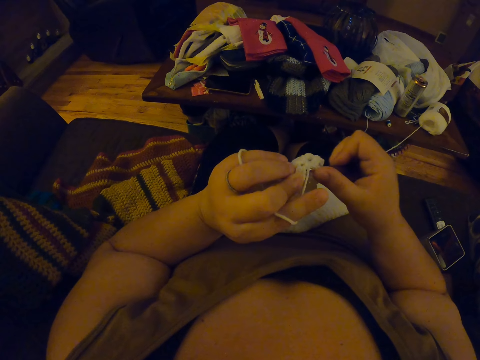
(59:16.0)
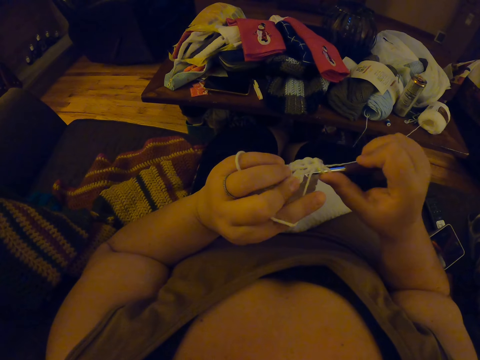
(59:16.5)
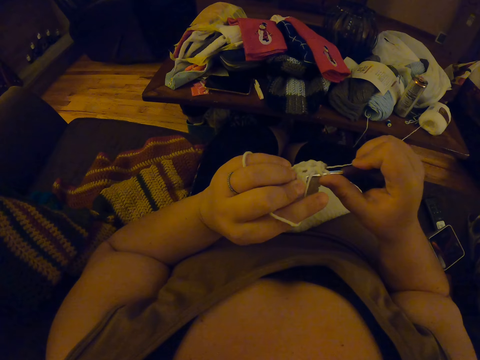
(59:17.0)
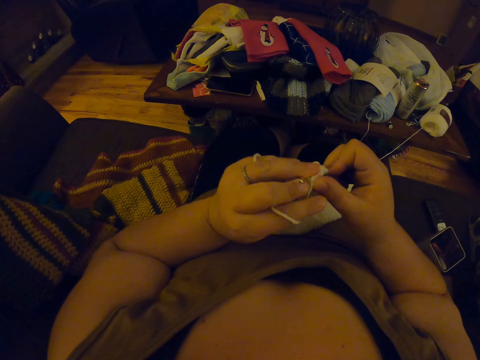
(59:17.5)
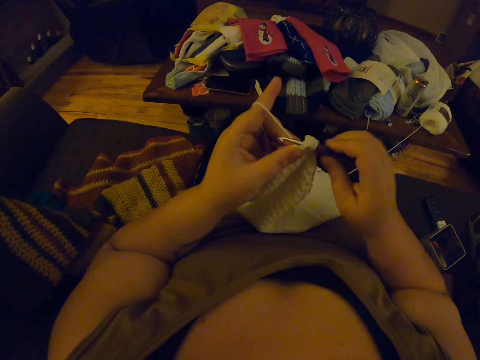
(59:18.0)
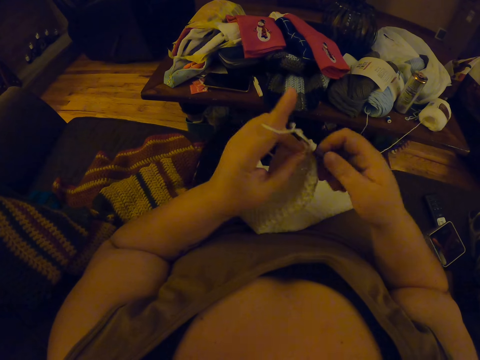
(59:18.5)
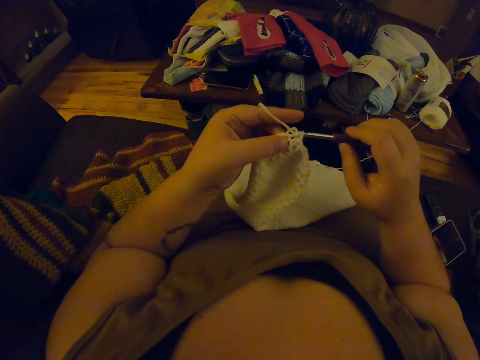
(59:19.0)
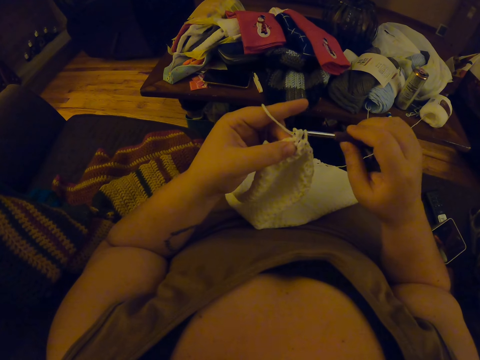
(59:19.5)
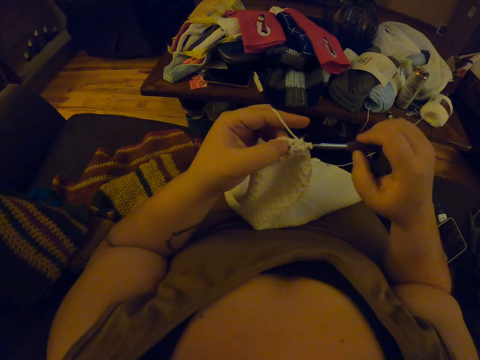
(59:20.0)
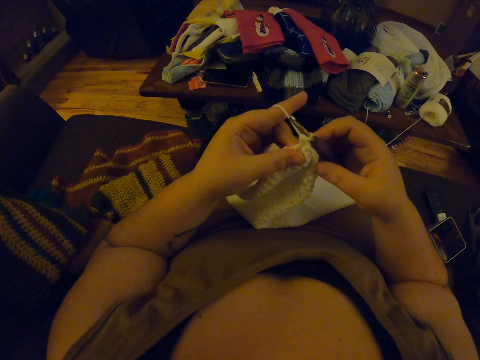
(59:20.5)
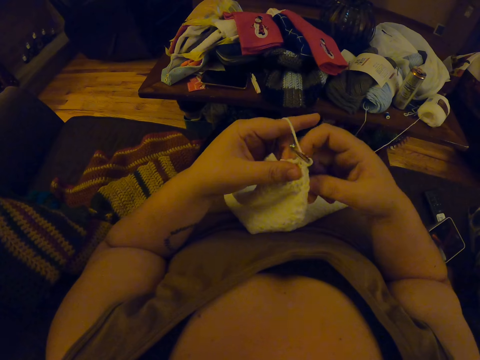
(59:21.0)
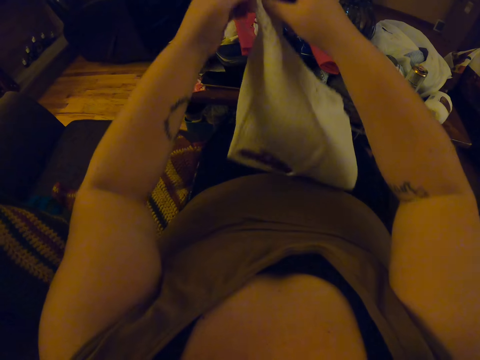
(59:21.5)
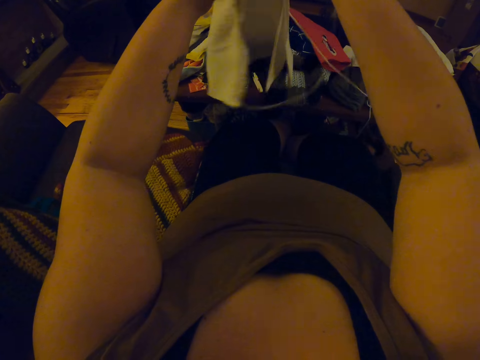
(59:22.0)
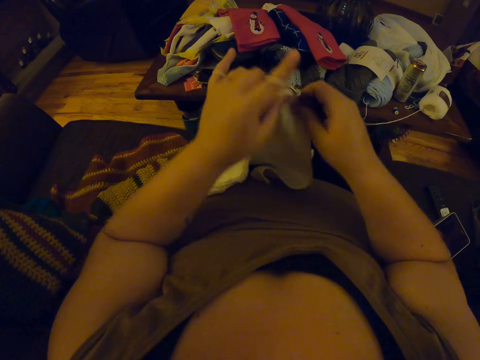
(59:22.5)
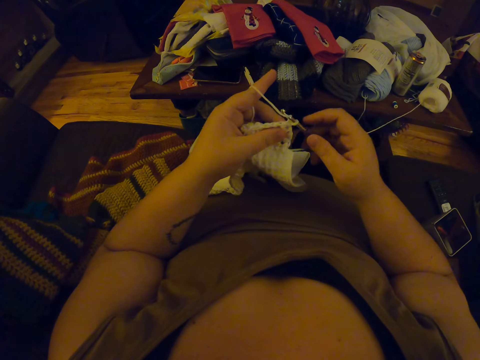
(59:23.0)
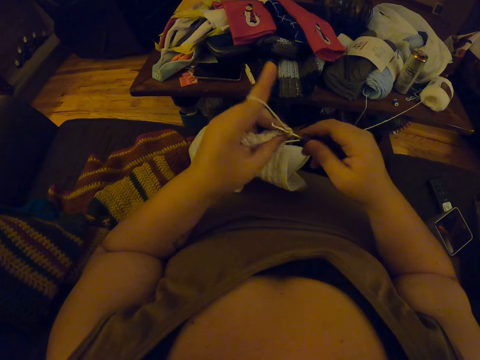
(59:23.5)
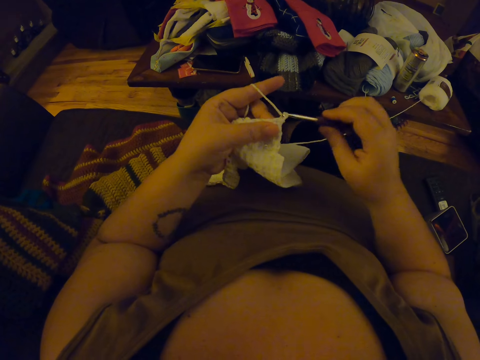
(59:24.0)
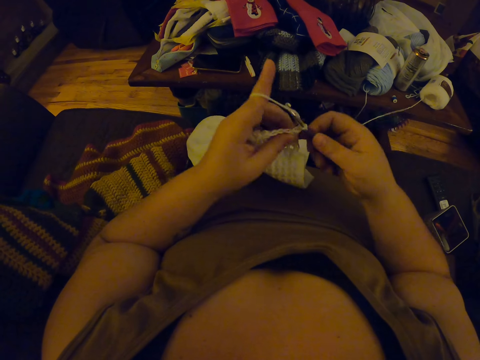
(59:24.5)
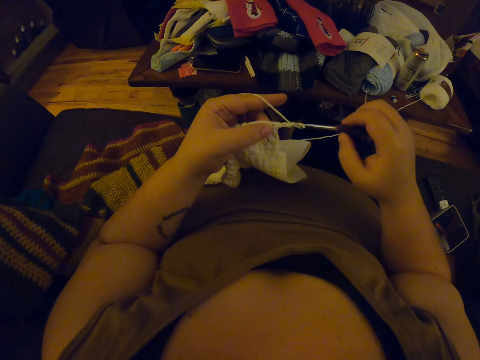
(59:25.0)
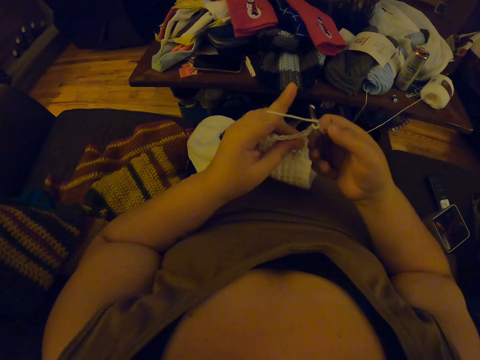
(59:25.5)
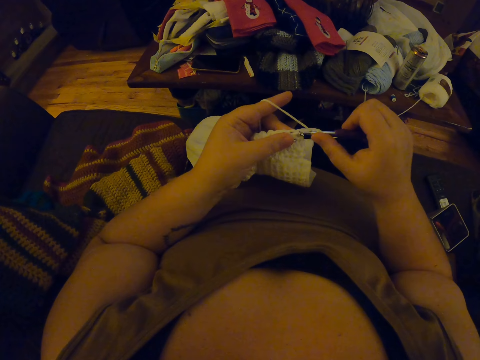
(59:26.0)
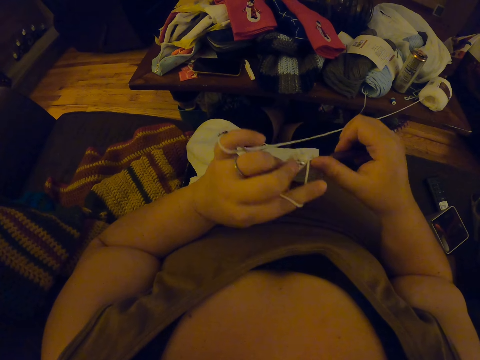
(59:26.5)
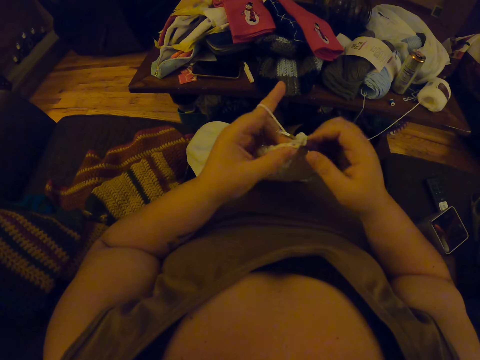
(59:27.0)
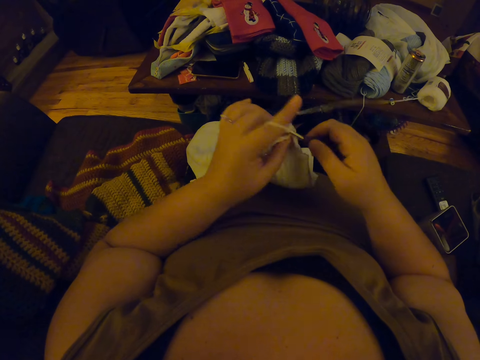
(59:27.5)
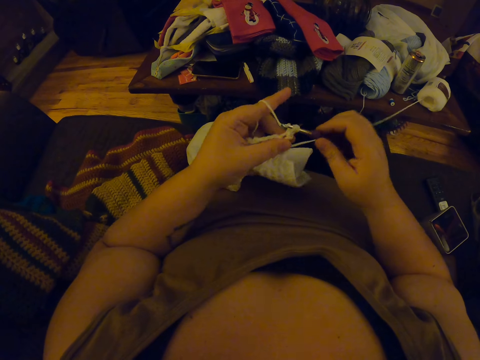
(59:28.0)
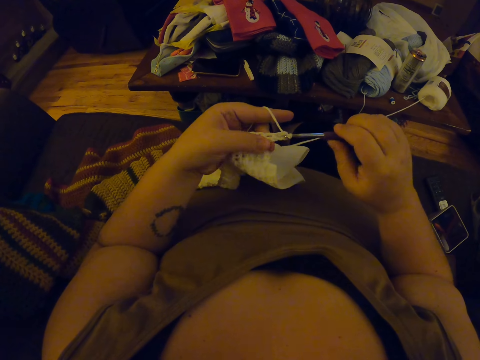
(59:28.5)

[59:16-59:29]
The camera wearer turns up the fabric. They stretch the crochet material. They continue to crochet.

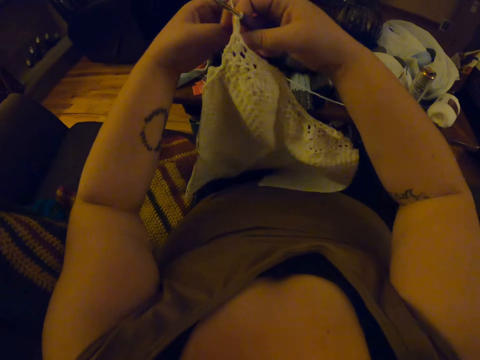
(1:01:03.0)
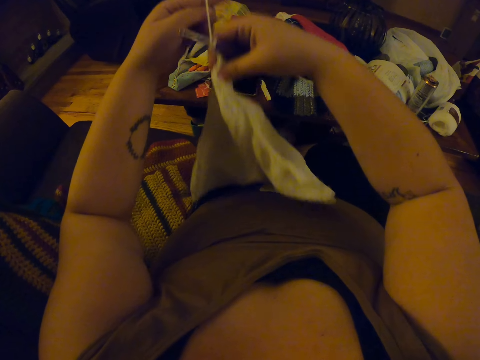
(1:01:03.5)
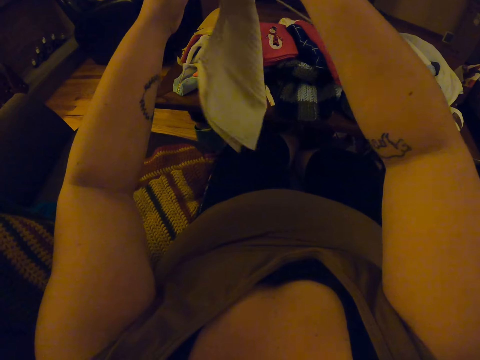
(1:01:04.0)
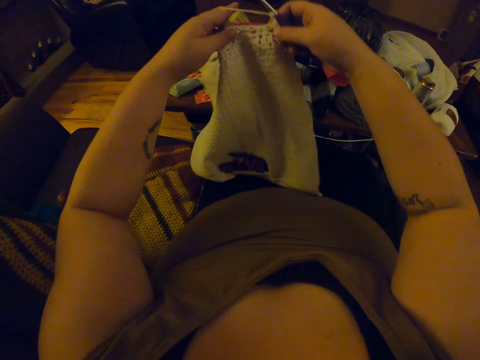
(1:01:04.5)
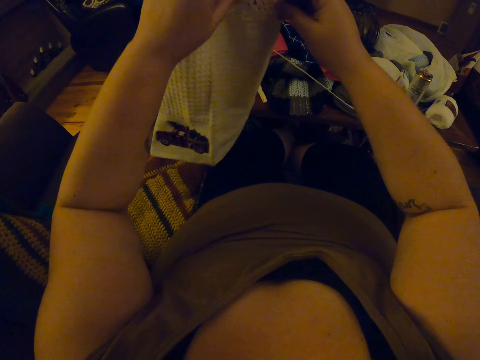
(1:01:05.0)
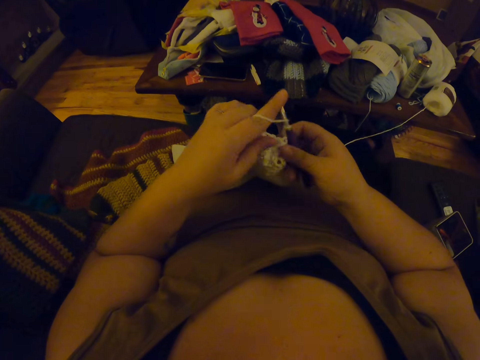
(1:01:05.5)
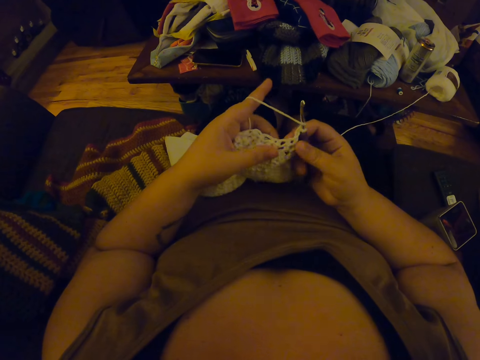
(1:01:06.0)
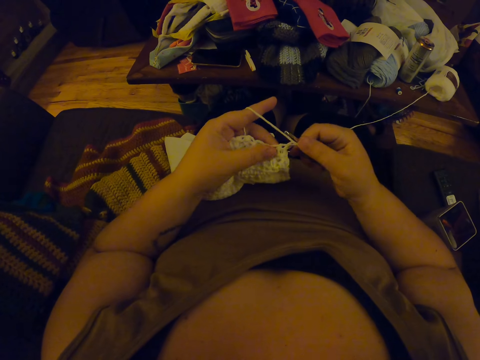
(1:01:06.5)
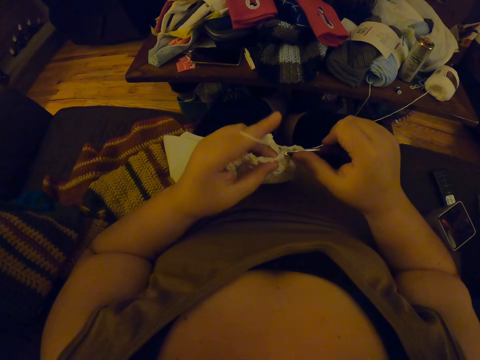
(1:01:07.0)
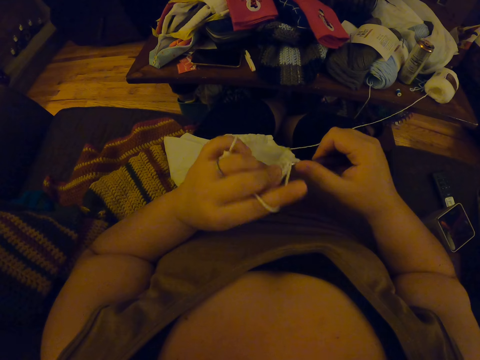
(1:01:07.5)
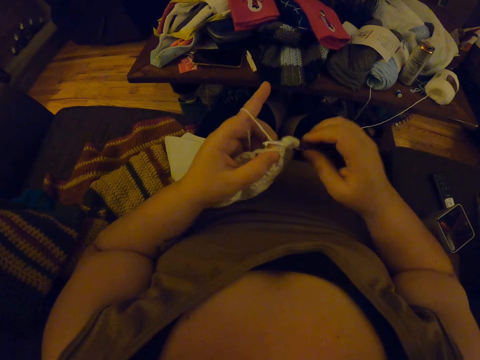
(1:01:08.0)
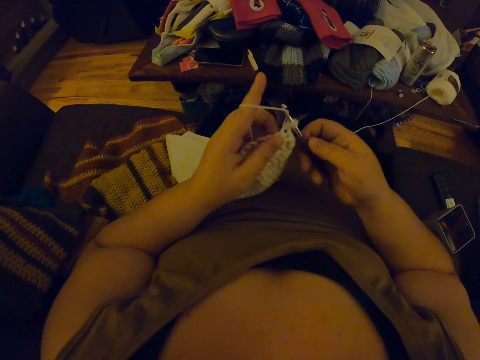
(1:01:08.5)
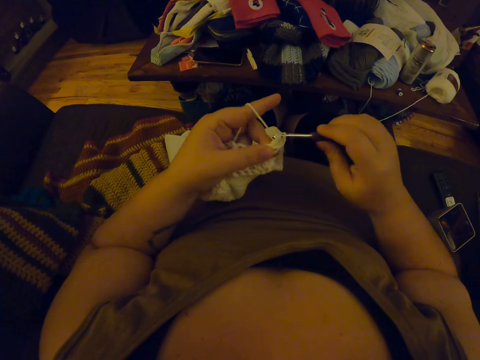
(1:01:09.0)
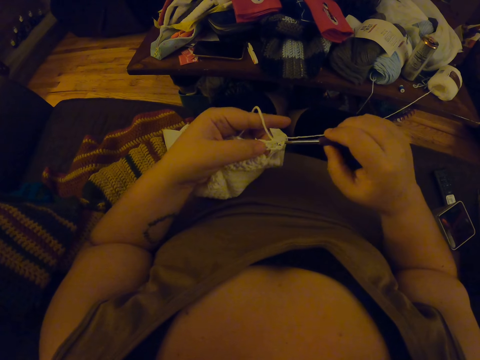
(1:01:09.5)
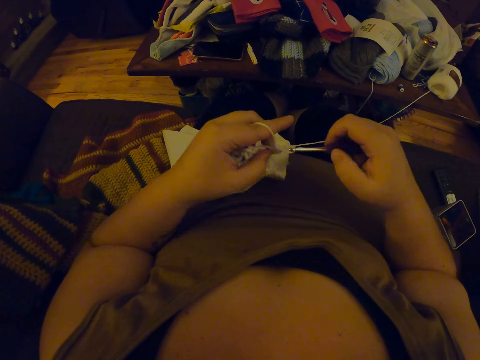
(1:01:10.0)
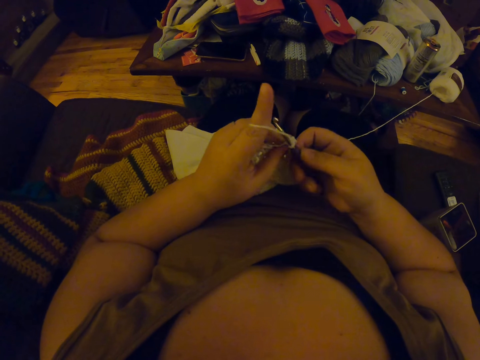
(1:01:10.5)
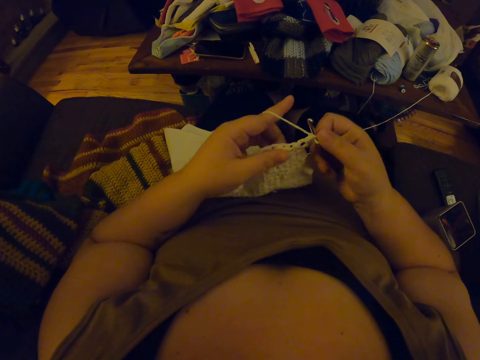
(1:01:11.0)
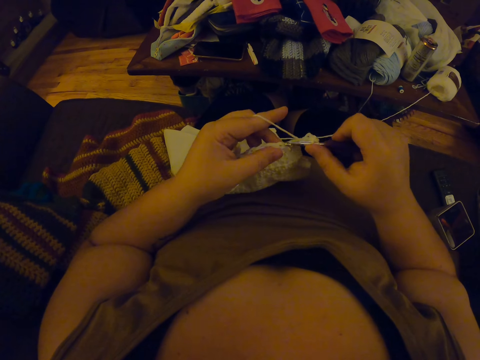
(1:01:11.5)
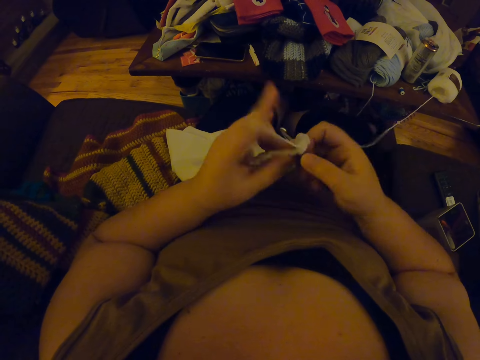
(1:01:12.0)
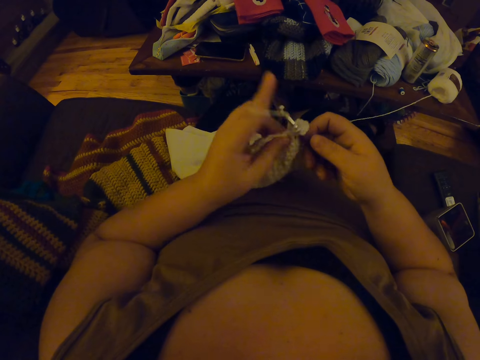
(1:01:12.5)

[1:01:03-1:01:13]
The camera wearer stretches the crochet material. They turn the fabric. They continue to crochet.

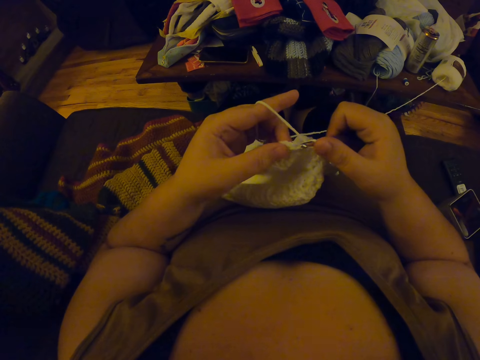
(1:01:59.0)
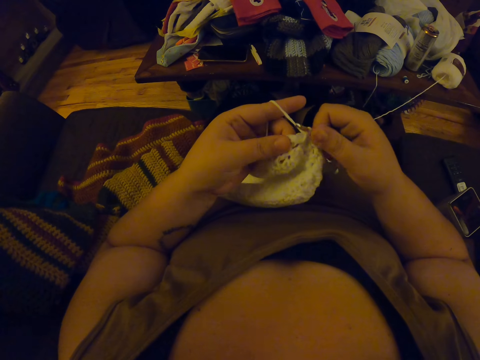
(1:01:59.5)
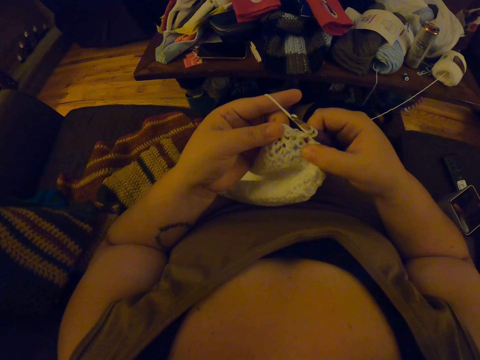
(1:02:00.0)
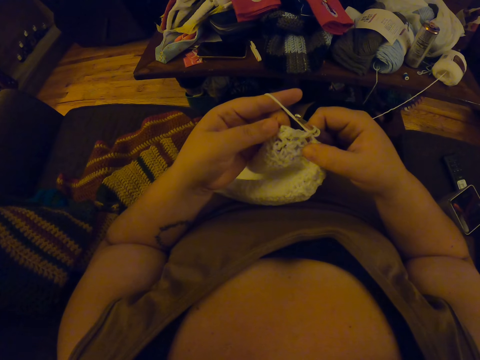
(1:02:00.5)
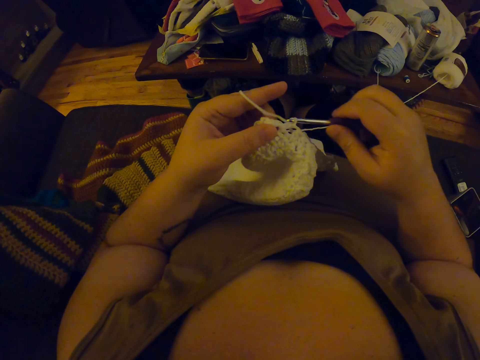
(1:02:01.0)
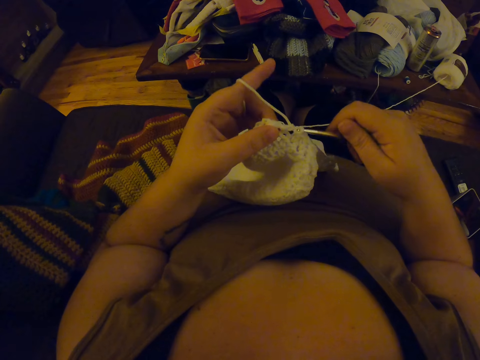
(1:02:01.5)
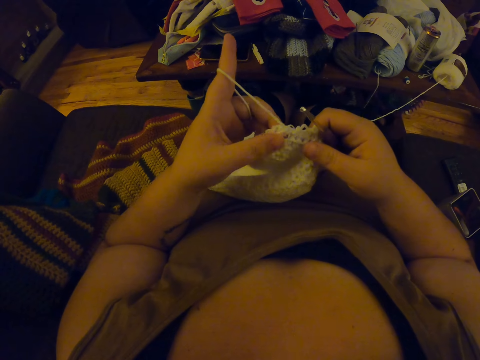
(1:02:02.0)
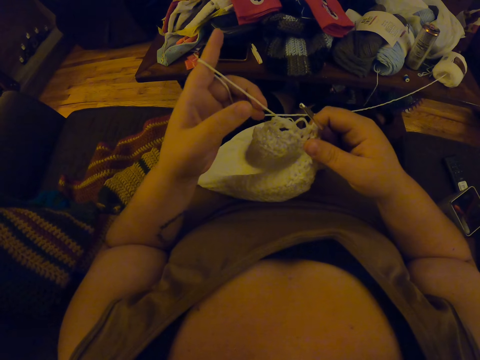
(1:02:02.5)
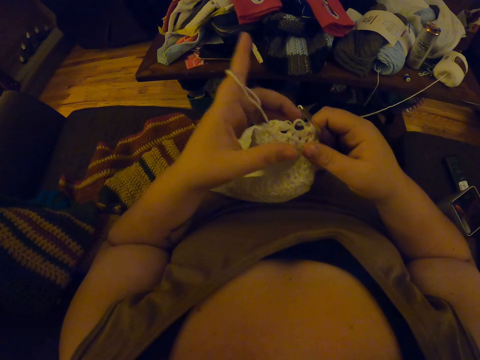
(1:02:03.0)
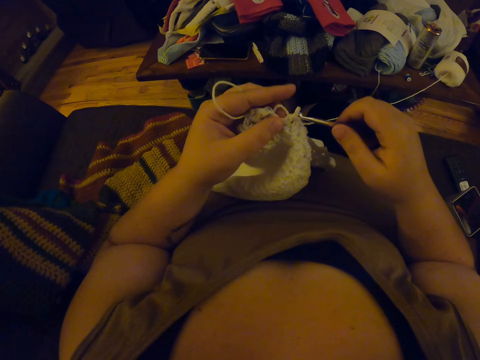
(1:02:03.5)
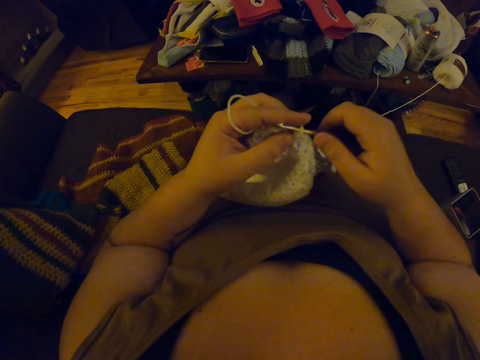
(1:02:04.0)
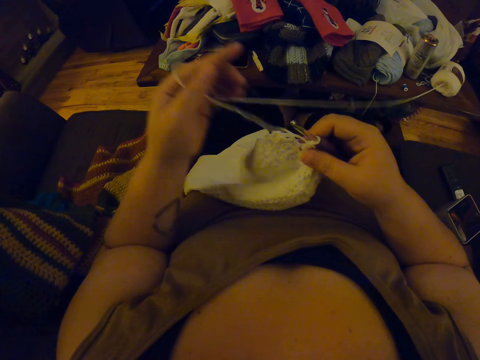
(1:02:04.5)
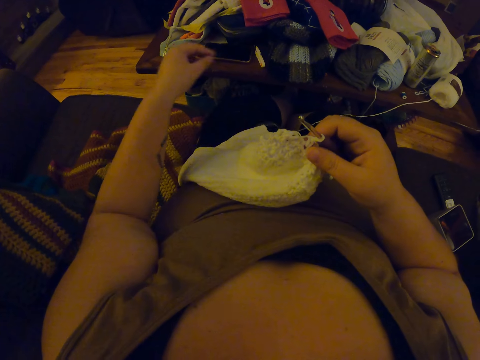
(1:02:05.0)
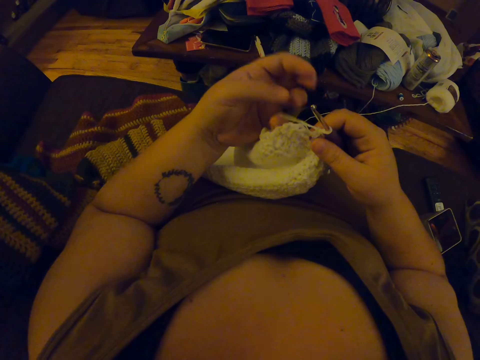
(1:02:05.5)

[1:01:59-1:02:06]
The camera wearer stretches the fabric on her fingers. She loosens the yarn on the crochet material. She inserts the crochet hook into the yarn. She continues crocheting. She rolls the yarn with her left index finger.
